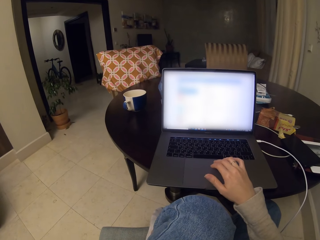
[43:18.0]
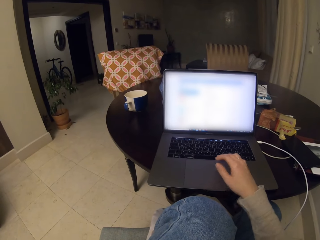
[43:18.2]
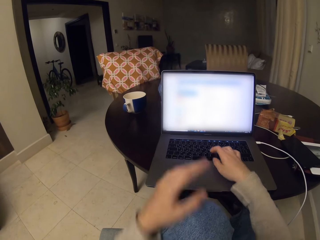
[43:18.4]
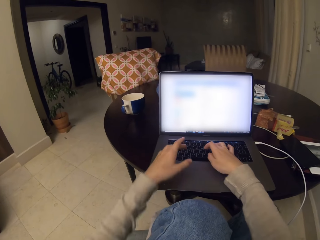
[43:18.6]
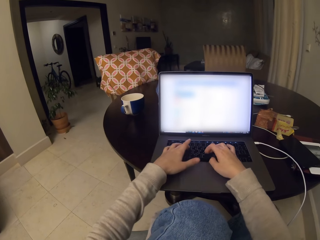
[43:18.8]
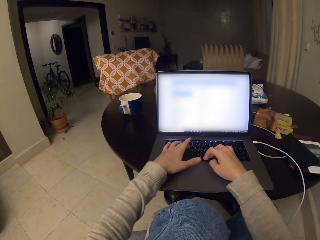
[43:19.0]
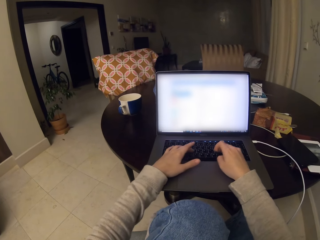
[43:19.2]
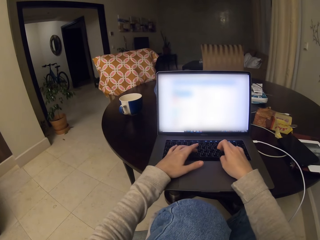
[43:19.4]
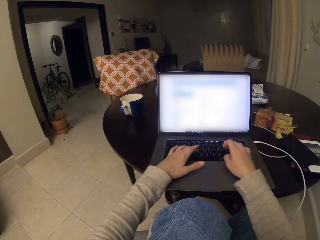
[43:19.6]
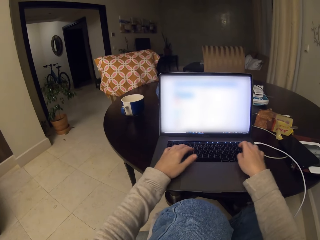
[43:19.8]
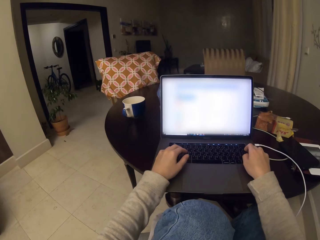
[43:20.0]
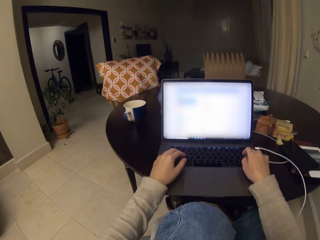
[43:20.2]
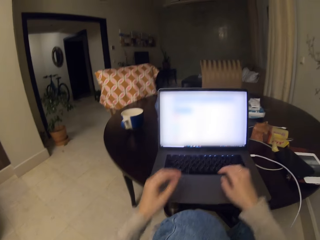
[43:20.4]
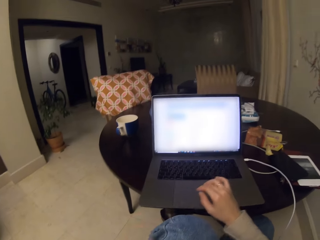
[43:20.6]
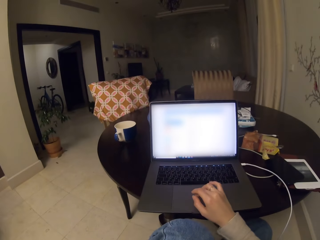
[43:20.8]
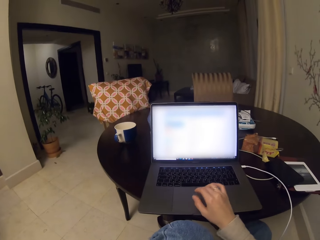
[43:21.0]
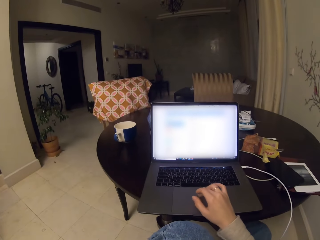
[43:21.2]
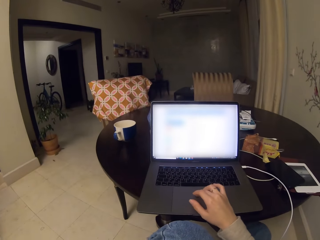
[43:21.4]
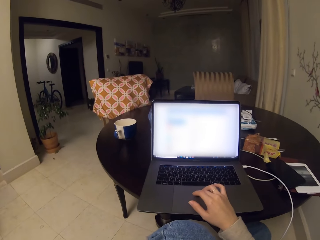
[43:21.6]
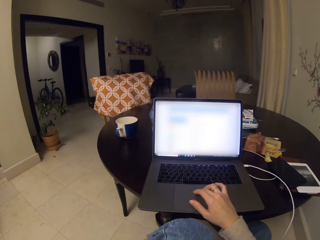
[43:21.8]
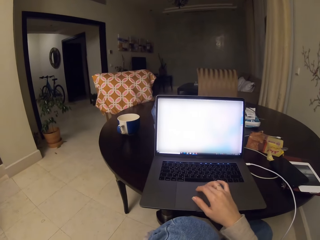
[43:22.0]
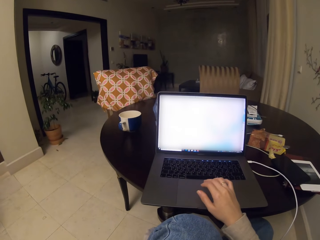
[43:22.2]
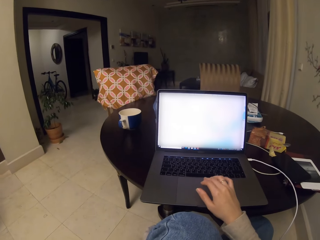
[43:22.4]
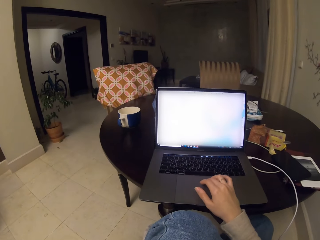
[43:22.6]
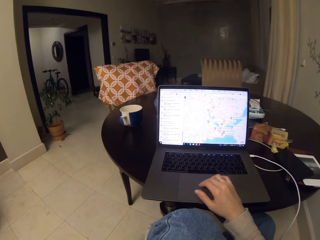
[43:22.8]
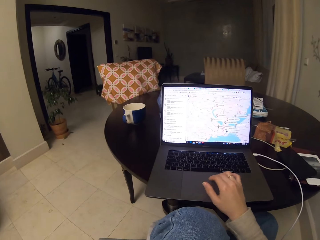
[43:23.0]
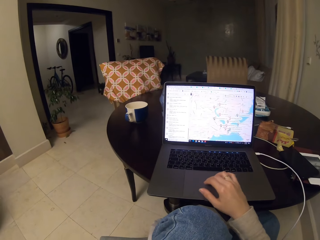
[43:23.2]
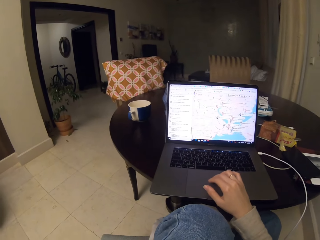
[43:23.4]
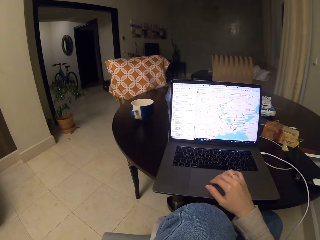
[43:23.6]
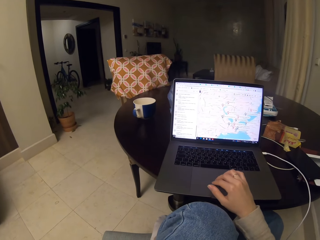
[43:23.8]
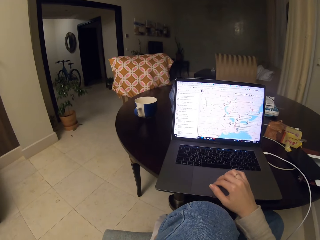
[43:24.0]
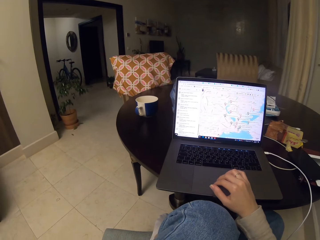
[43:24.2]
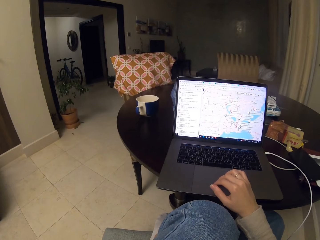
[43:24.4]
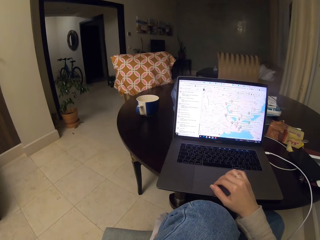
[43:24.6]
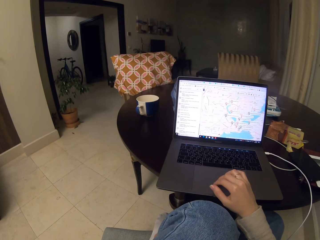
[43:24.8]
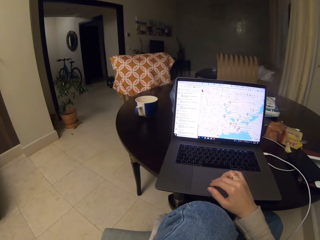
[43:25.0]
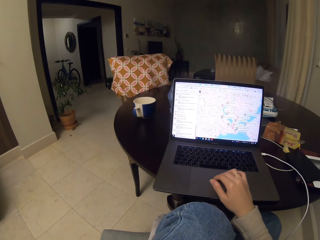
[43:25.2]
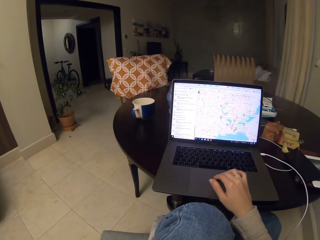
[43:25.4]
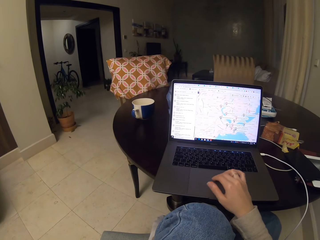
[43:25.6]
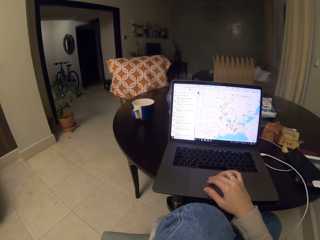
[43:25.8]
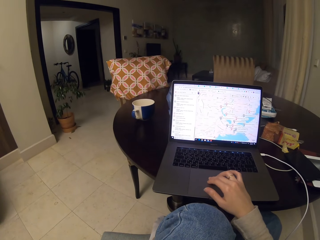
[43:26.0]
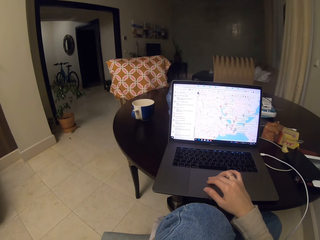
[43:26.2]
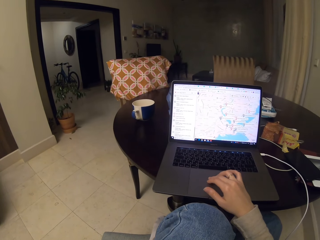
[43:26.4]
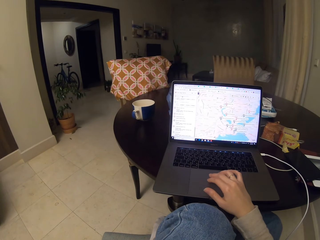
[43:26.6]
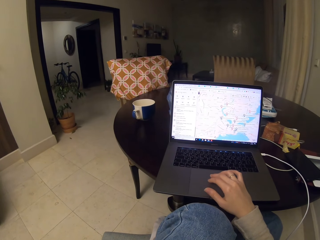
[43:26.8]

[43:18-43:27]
The camera wearer types on the laptop keyboard with both hands. They scroll the laptop touch pad with the right hand. They remove the left hand from the laptop.

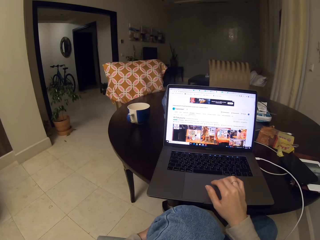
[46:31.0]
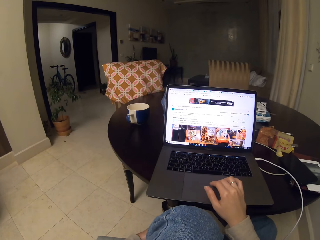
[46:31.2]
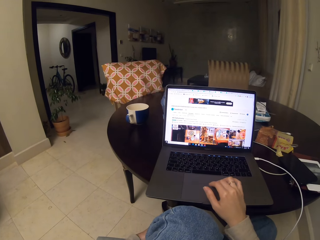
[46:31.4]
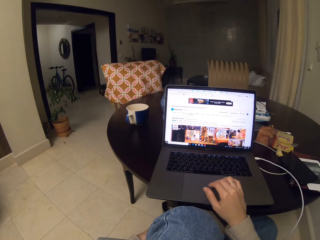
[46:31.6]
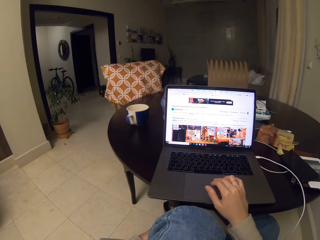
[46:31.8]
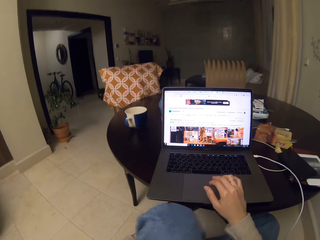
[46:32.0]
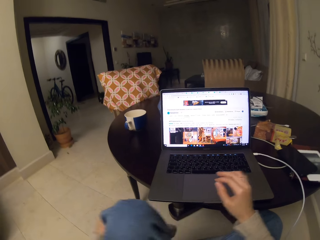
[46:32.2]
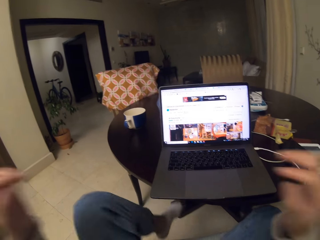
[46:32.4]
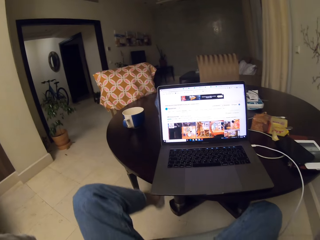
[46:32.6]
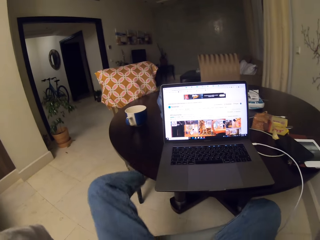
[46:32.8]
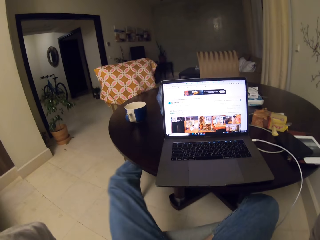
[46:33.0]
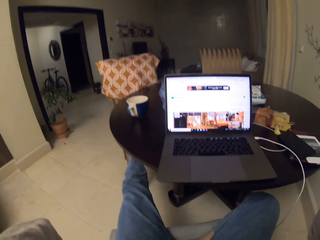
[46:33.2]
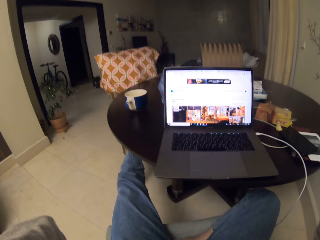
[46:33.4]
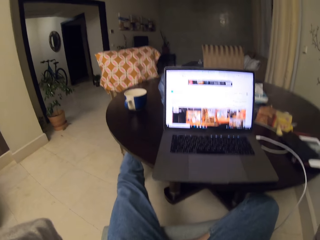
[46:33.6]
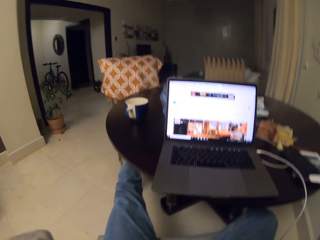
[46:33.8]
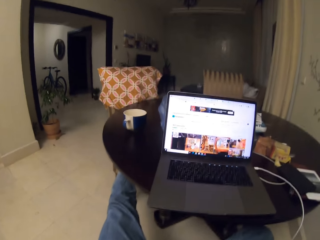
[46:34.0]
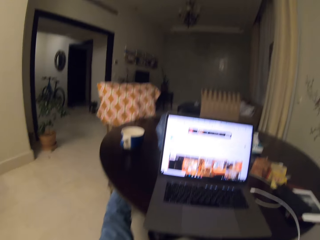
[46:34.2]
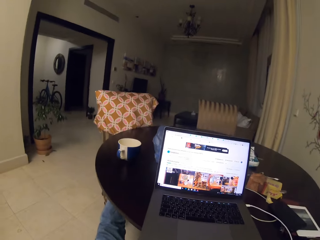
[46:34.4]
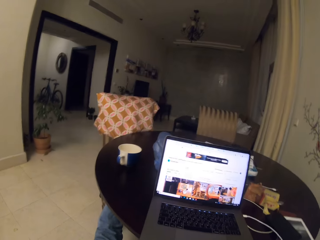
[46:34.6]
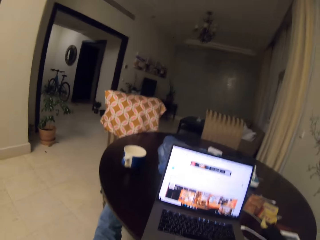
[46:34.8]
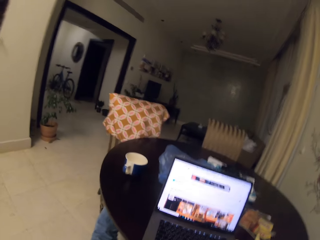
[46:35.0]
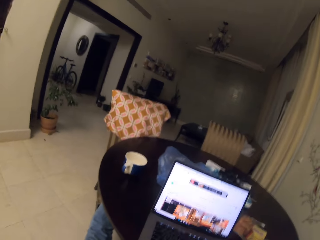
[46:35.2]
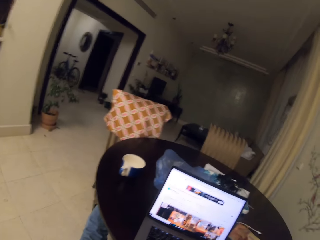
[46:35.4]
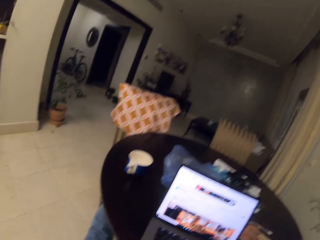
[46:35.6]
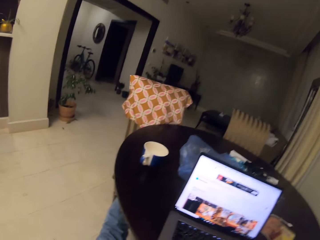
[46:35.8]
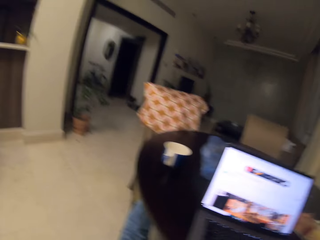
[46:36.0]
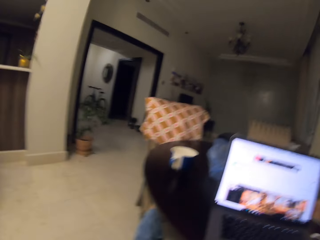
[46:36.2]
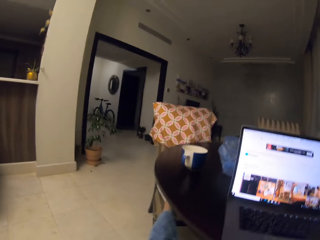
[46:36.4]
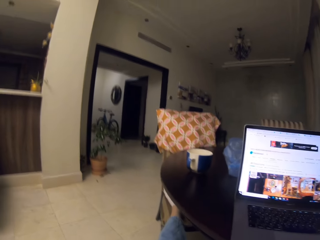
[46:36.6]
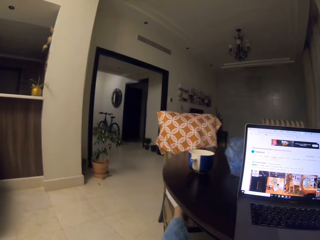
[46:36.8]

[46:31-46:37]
The camera wearer lifts his hands. He stretches the leg. He looks around.
